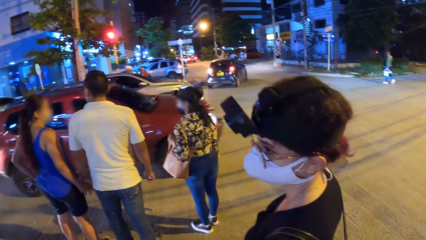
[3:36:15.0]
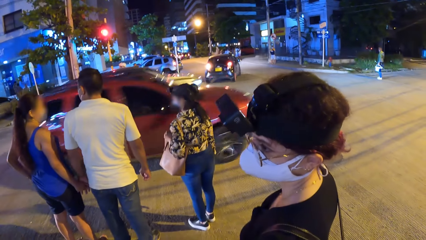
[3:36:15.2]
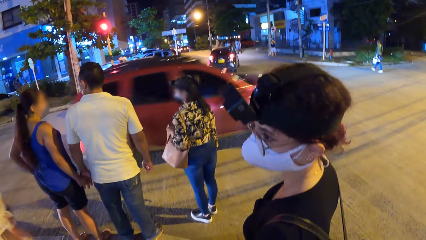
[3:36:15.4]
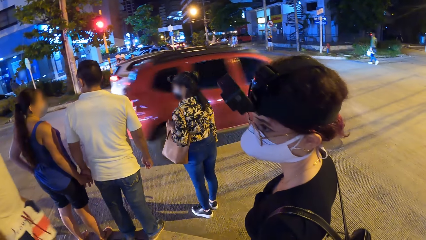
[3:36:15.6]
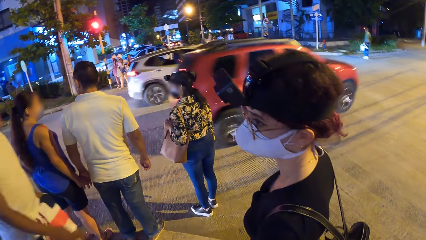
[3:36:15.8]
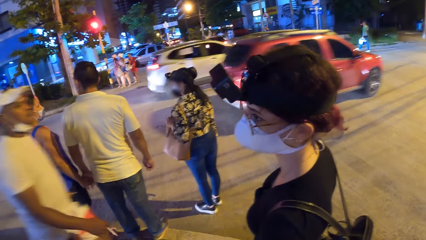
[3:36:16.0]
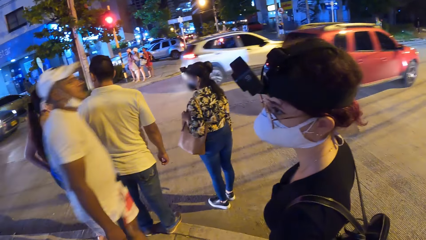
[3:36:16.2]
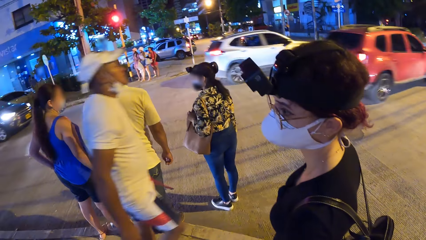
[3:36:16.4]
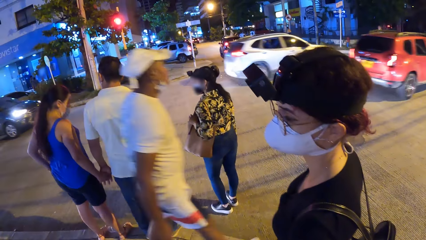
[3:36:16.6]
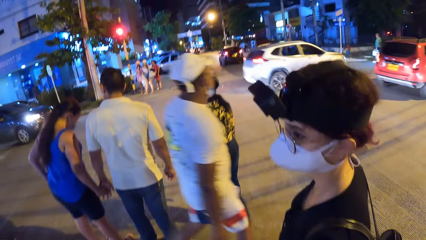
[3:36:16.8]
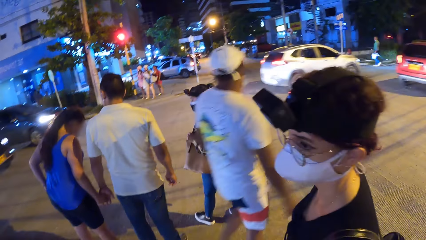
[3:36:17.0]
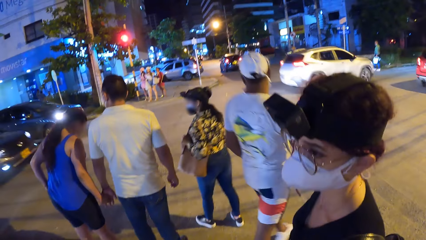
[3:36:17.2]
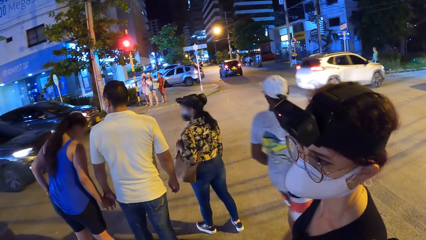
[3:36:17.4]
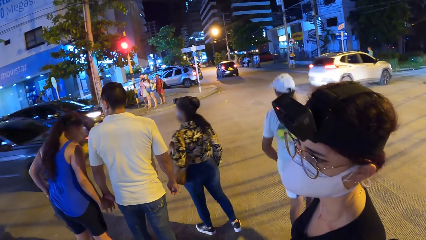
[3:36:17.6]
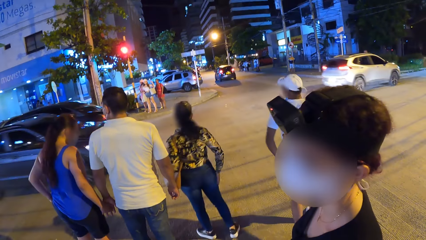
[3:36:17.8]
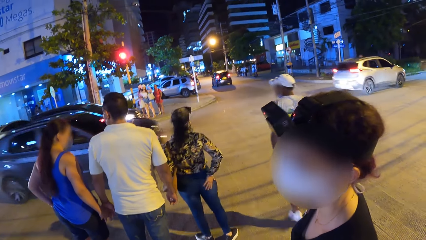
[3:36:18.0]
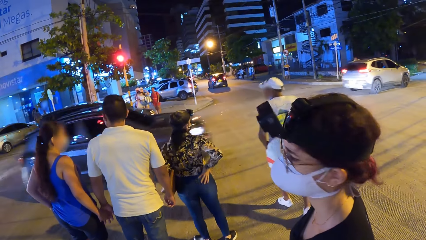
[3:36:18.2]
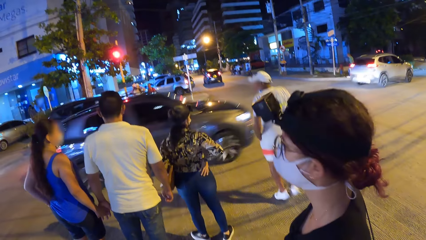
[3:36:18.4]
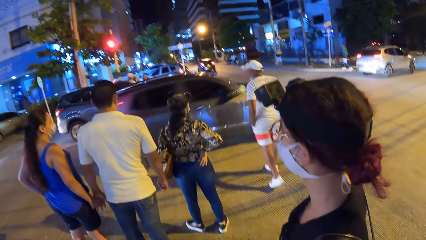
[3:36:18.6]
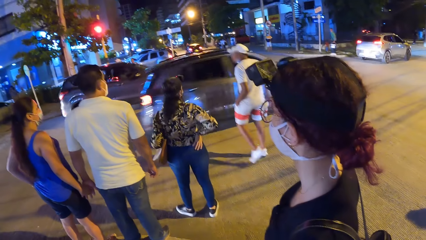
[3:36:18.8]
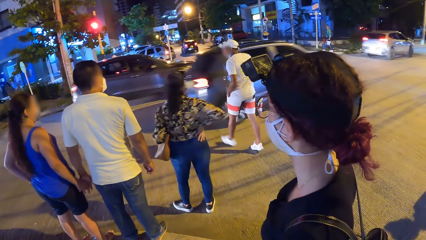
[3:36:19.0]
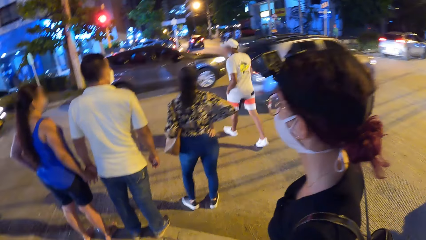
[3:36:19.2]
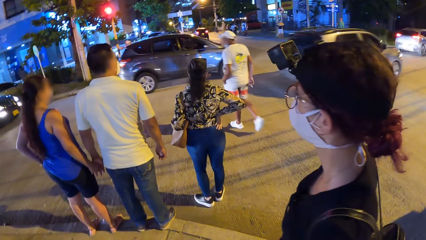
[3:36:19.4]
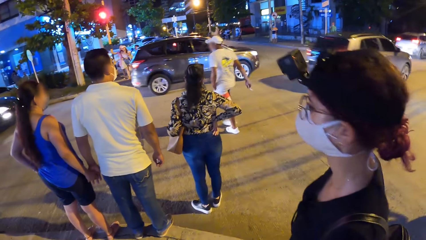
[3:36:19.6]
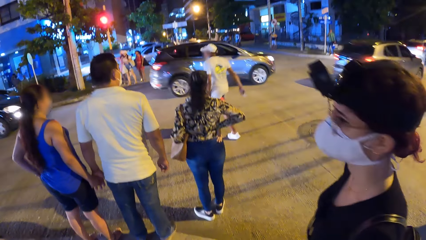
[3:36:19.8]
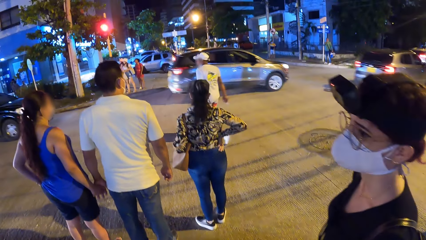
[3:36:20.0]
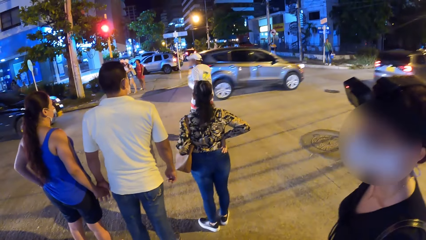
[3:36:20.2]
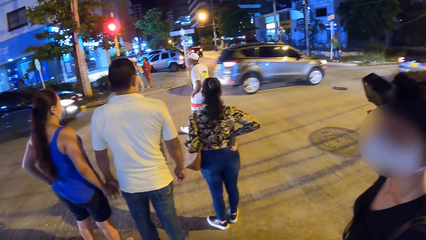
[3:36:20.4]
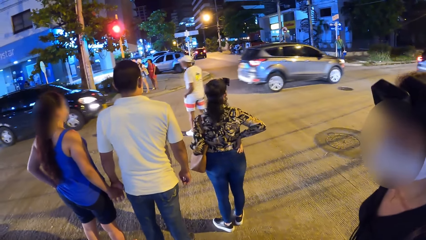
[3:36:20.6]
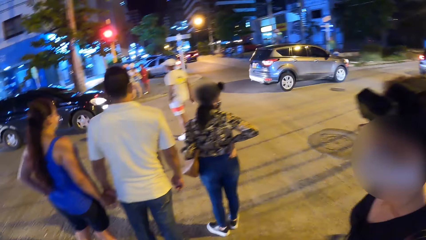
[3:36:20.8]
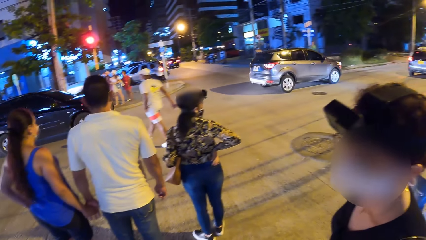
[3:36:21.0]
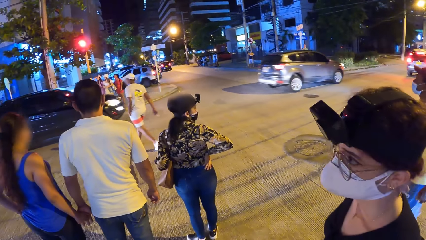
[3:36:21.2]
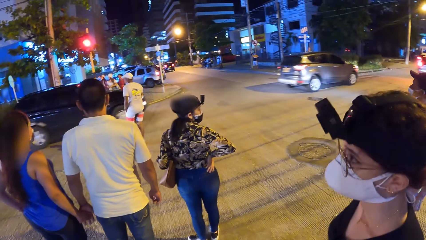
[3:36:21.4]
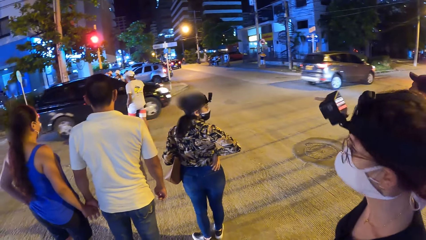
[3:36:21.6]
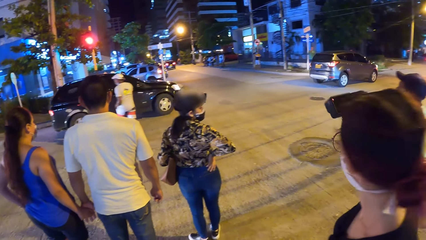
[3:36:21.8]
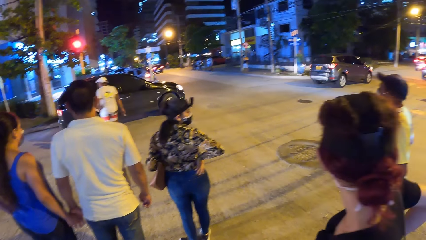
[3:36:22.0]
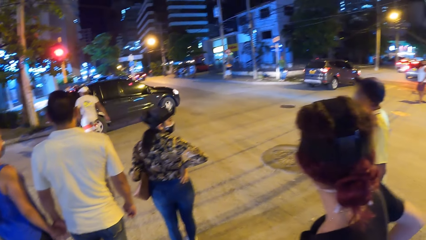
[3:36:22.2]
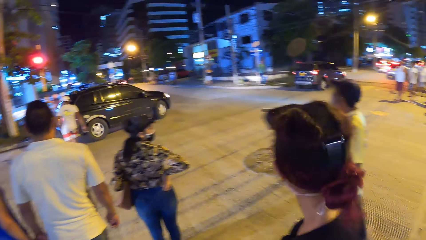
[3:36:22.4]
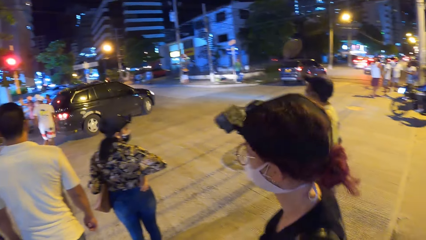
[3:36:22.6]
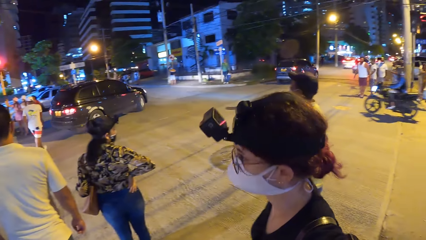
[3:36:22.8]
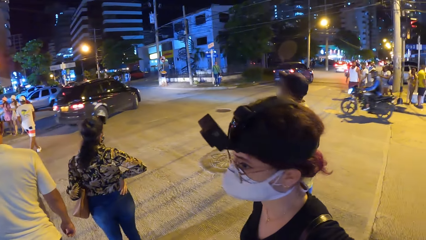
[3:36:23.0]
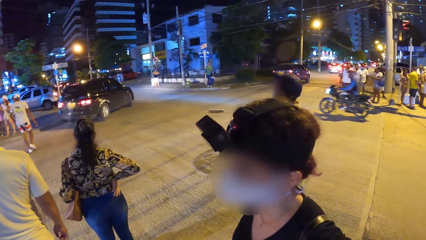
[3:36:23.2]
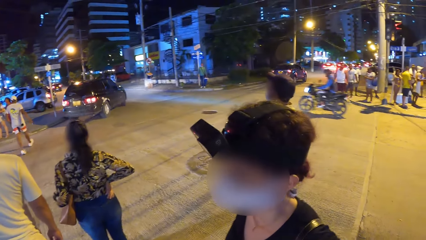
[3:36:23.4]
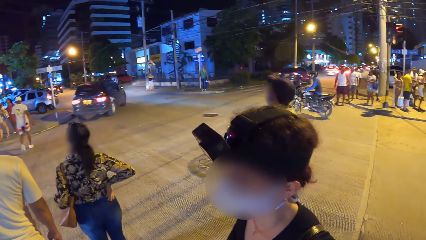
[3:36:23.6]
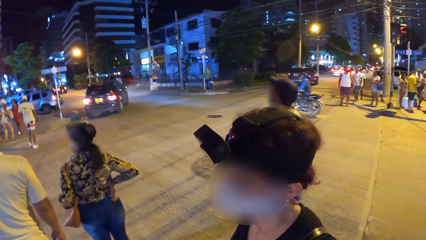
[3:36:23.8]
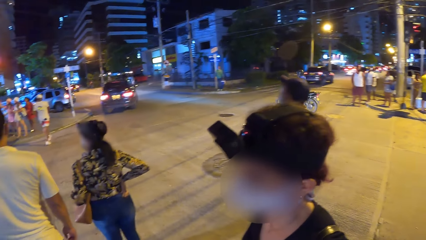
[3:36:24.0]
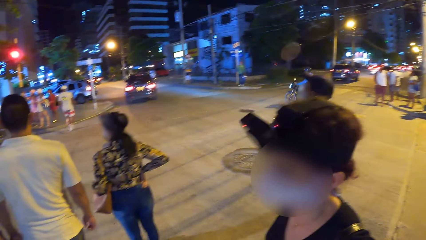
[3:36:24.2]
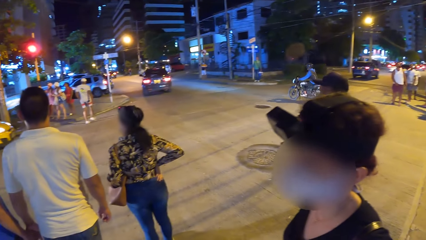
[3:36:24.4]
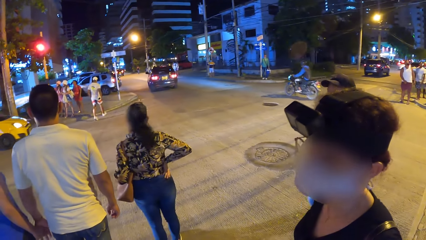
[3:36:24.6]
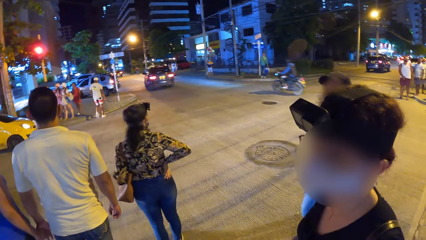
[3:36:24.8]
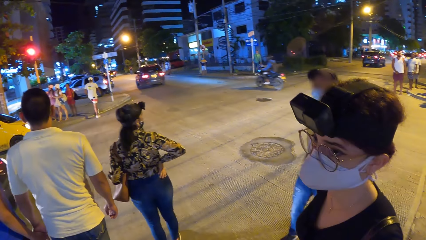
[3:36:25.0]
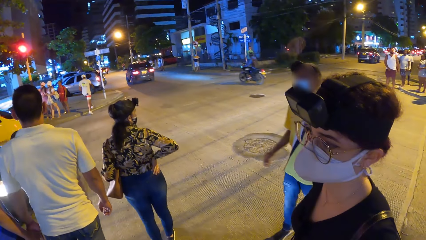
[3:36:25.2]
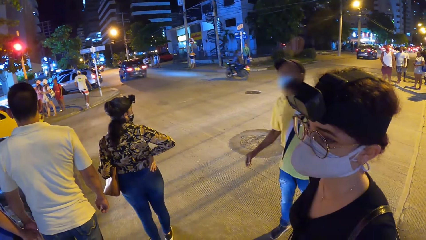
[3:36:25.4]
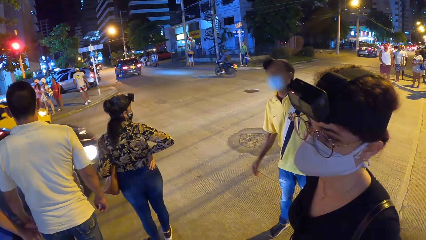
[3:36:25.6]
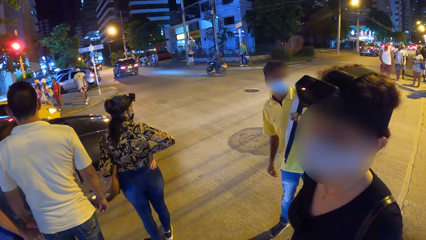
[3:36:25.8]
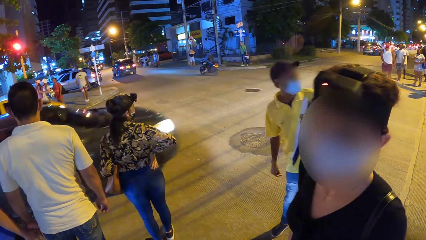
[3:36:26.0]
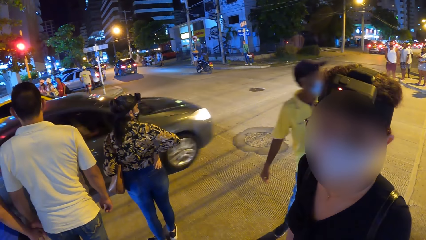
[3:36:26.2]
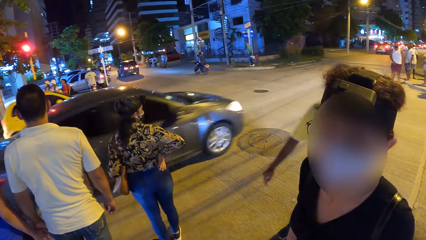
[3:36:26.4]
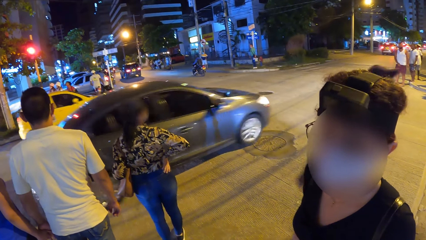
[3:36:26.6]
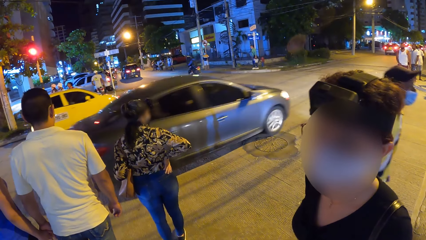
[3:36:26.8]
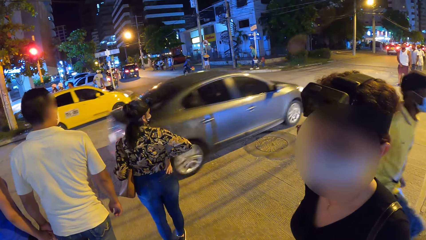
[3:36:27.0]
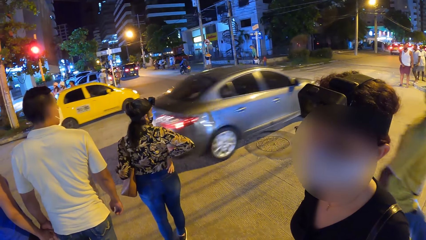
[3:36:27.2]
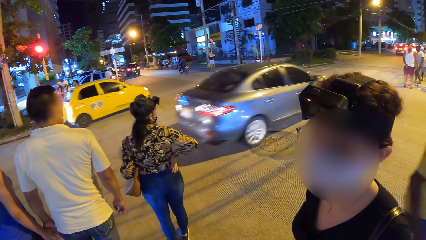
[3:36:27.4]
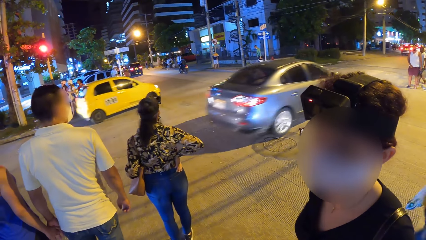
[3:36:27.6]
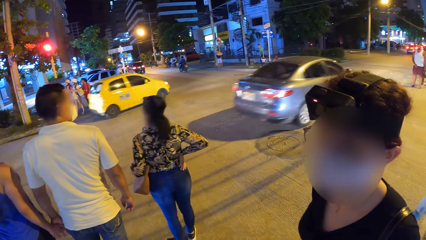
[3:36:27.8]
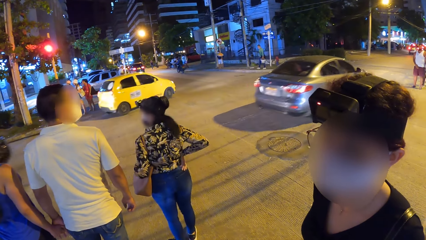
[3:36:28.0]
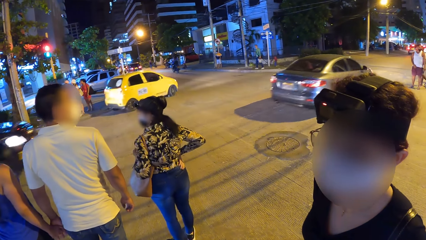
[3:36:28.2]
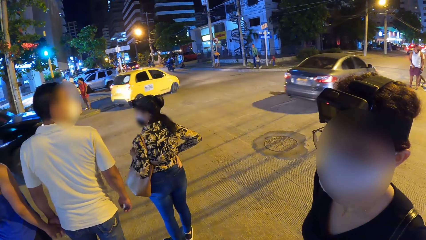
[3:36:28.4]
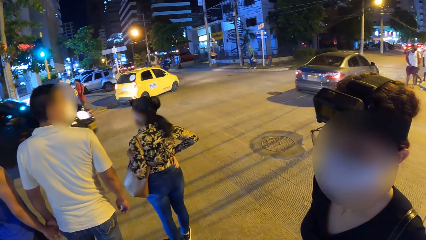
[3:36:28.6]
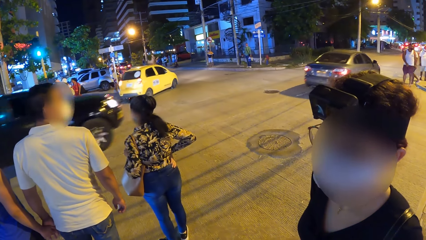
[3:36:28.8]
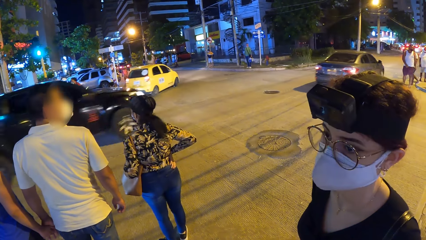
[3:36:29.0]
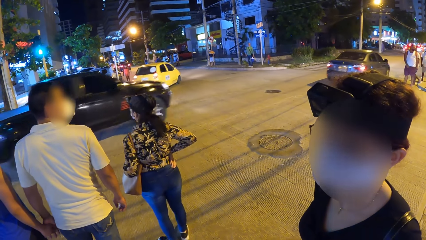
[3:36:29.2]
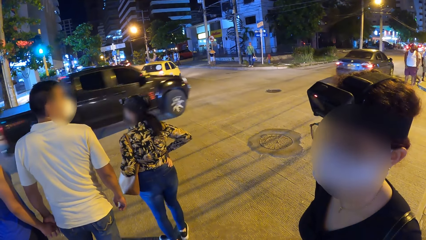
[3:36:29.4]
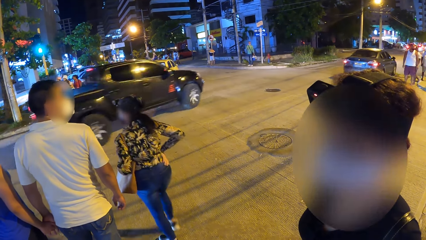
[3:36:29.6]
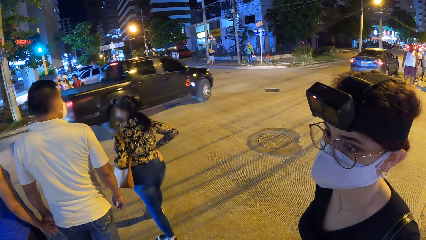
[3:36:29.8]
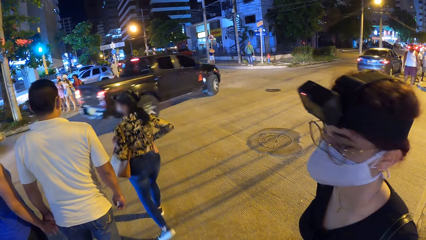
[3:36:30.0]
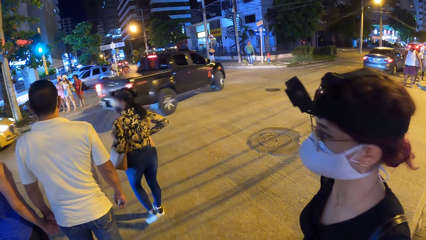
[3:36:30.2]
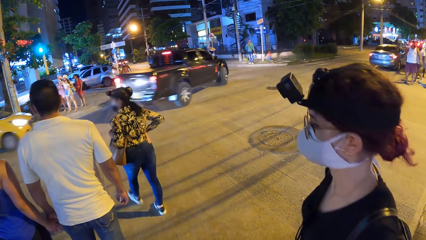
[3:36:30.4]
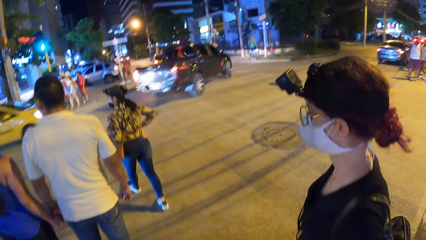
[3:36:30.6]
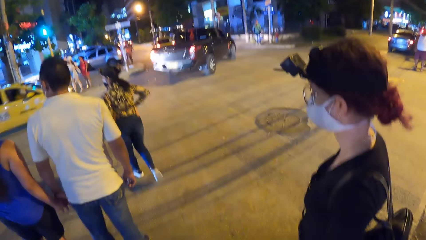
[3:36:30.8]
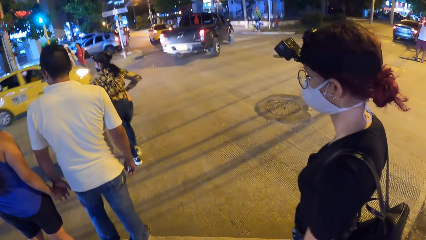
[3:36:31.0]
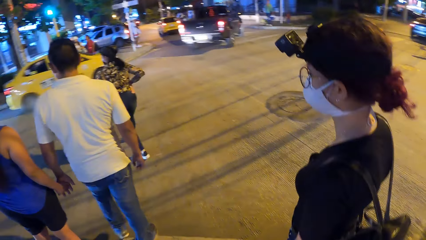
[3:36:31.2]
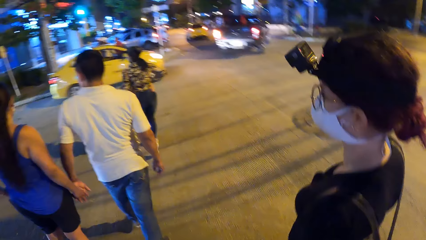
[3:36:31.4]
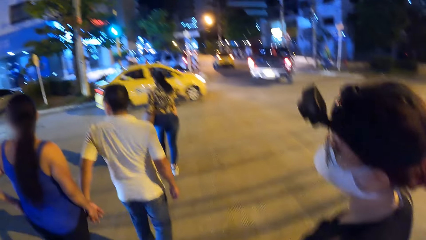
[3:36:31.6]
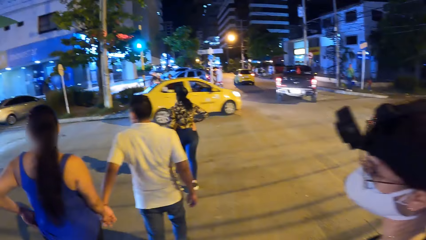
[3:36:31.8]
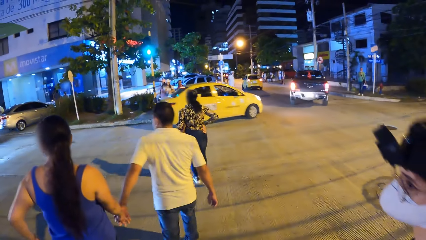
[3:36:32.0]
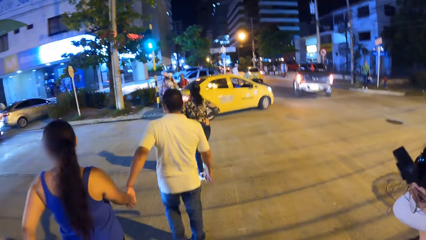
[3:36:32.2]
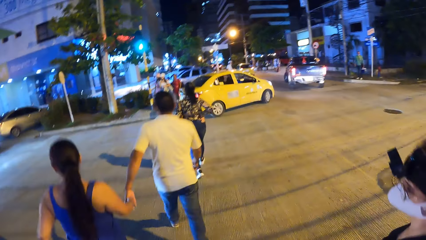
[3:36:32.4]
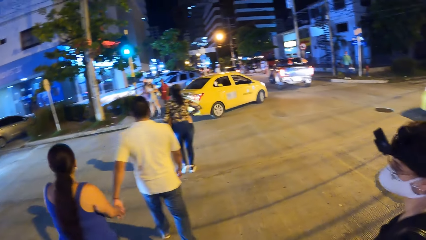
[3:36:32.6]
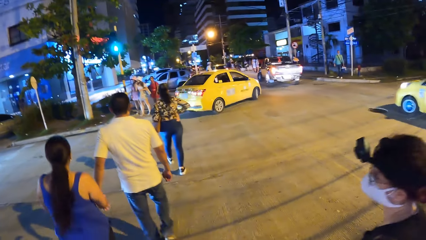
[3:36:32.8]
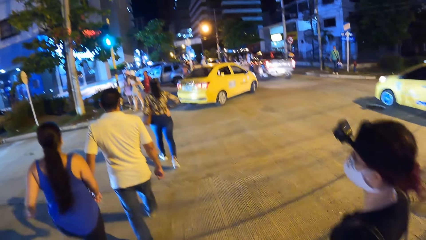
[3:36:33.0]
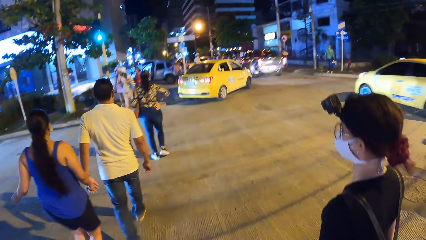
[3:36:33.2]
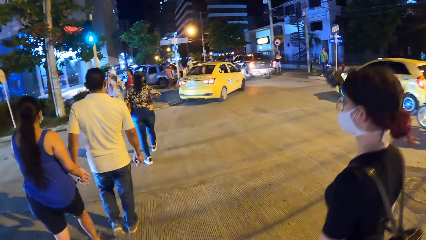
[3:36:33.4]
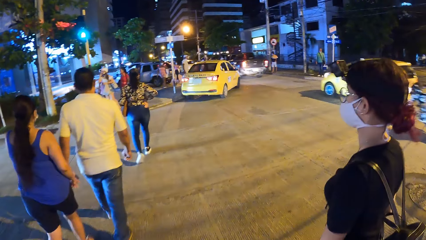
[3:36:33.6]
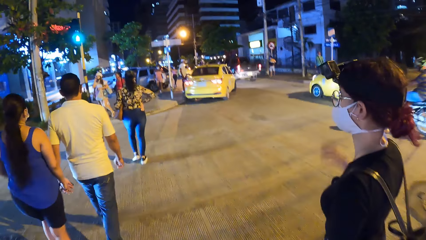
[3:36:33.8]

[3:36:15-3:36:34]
A person stops walking. A woman holds her hip. Another woman looks around. The other woman looks at the camera wearer. The first woman crosses a road. The other woman crosses the road. The camera wearer crosses the road. They walk on the road.
